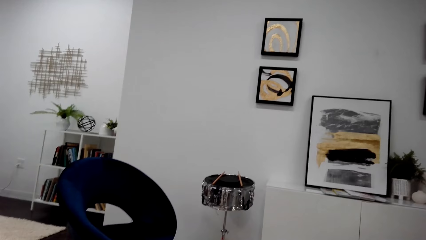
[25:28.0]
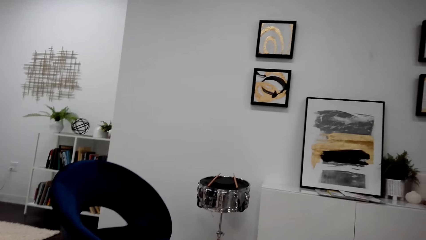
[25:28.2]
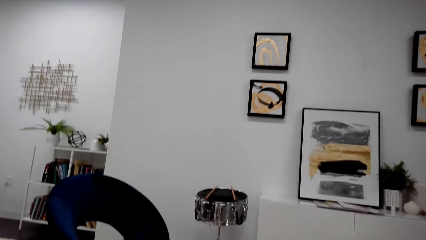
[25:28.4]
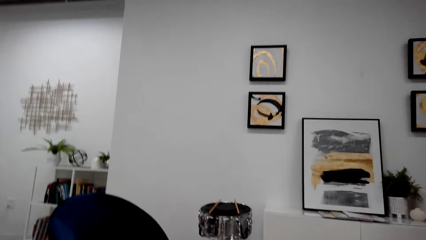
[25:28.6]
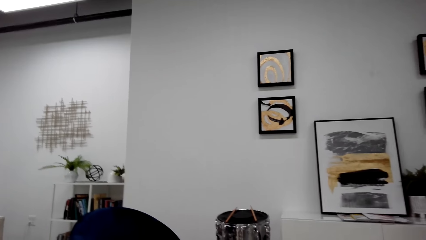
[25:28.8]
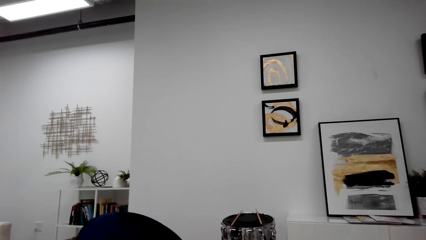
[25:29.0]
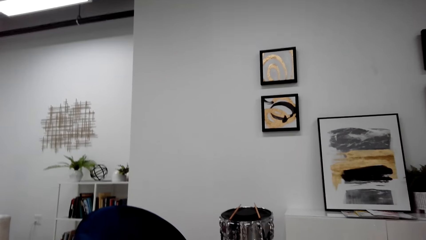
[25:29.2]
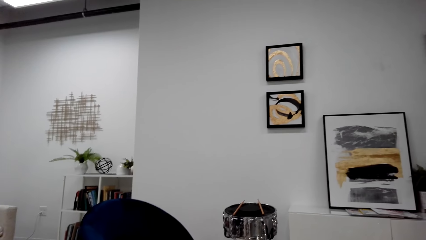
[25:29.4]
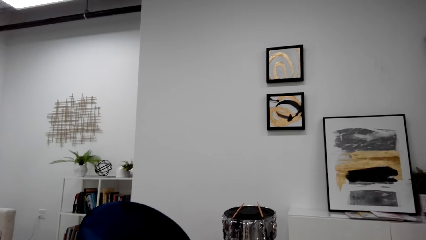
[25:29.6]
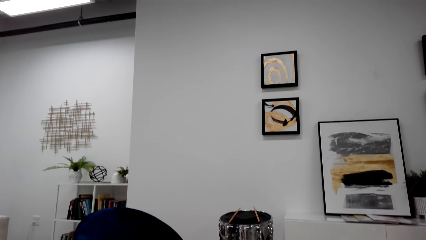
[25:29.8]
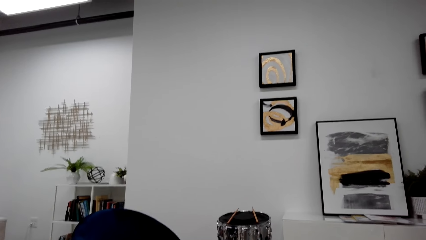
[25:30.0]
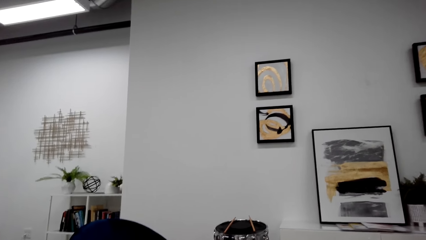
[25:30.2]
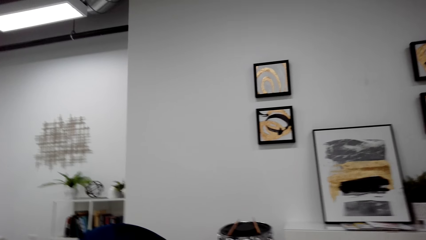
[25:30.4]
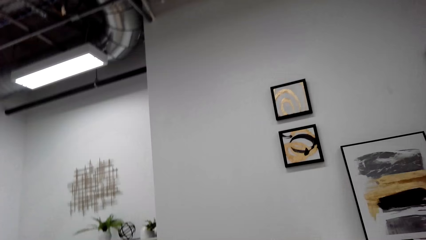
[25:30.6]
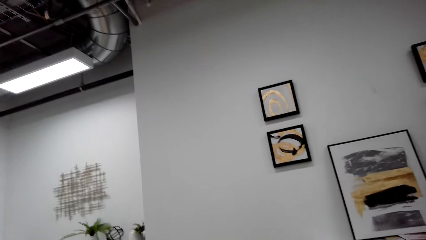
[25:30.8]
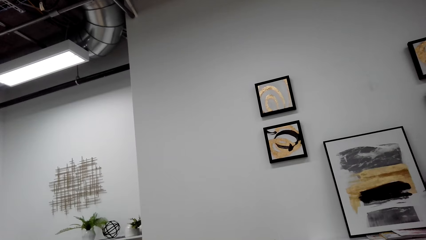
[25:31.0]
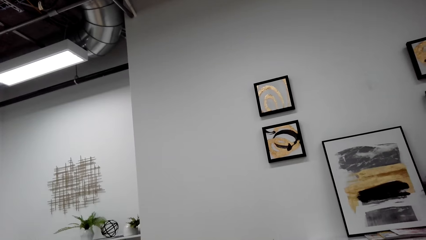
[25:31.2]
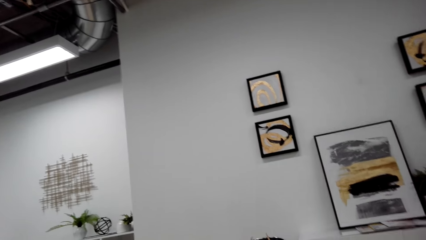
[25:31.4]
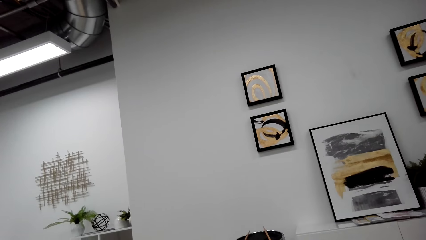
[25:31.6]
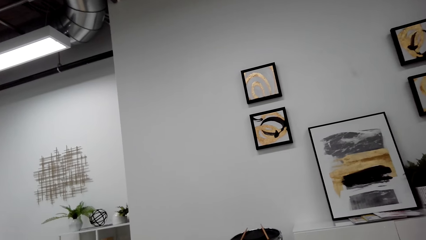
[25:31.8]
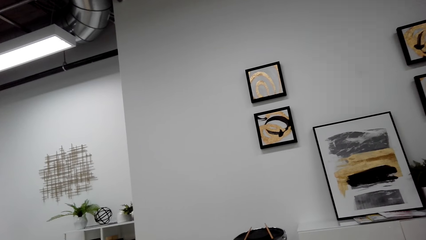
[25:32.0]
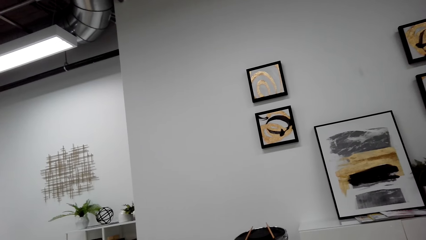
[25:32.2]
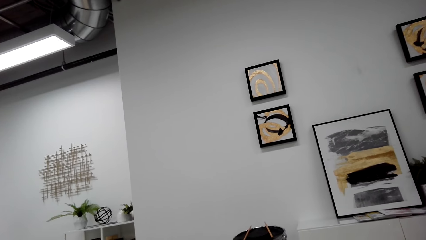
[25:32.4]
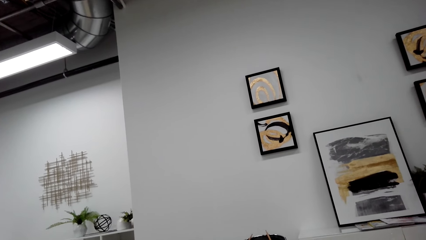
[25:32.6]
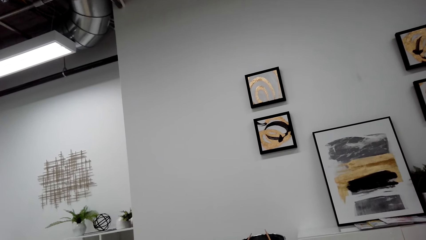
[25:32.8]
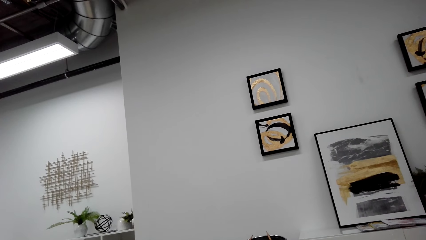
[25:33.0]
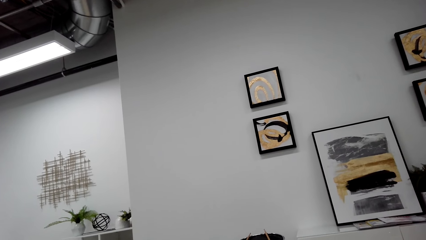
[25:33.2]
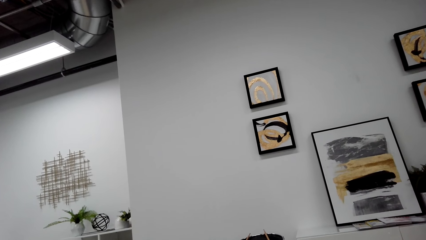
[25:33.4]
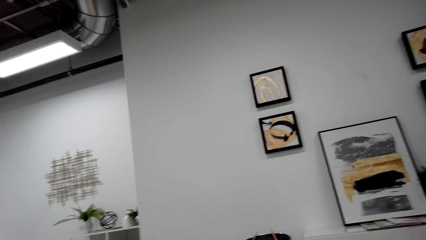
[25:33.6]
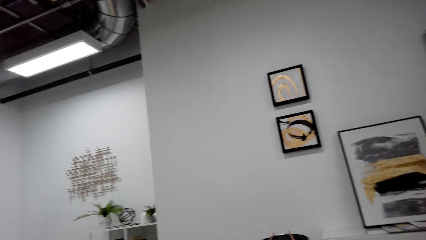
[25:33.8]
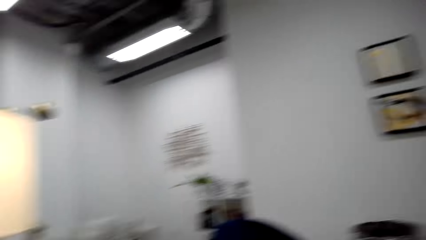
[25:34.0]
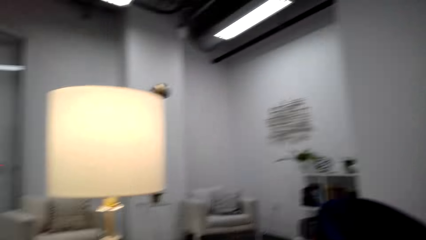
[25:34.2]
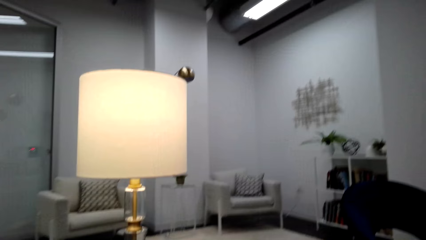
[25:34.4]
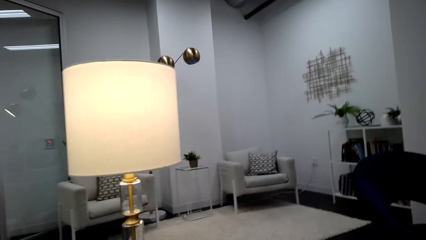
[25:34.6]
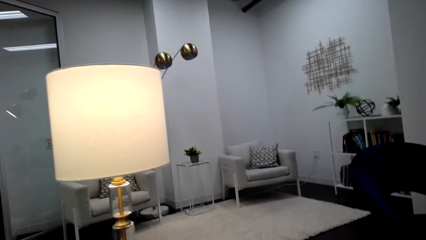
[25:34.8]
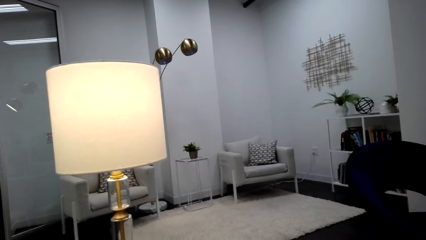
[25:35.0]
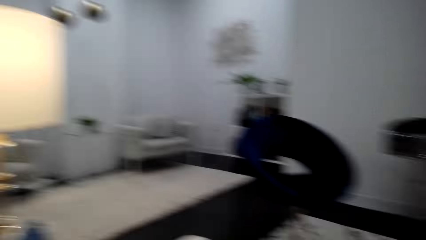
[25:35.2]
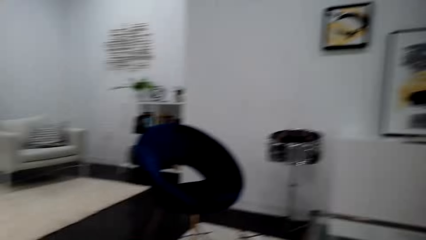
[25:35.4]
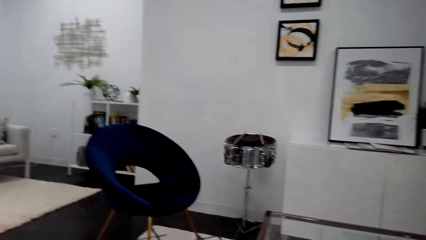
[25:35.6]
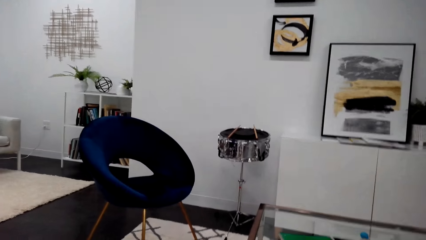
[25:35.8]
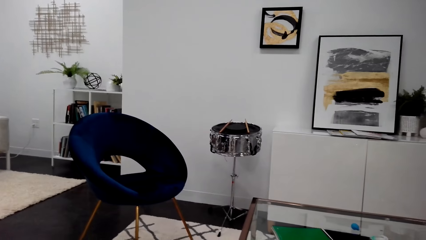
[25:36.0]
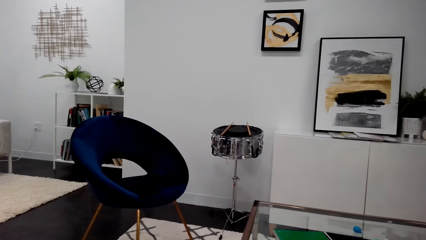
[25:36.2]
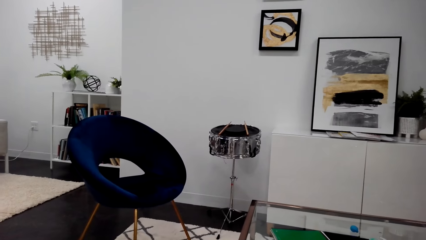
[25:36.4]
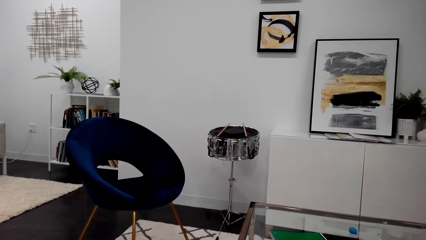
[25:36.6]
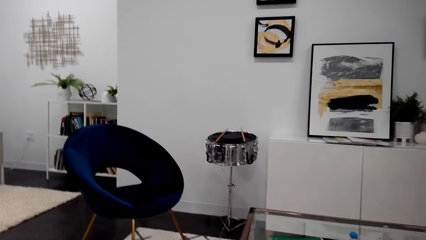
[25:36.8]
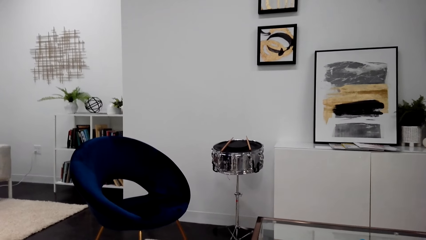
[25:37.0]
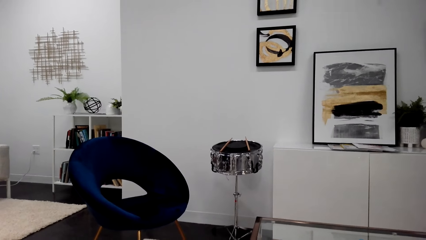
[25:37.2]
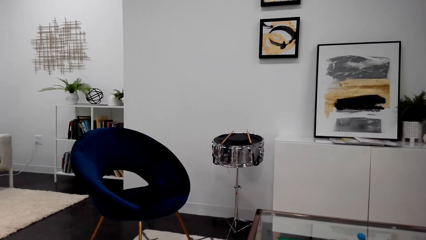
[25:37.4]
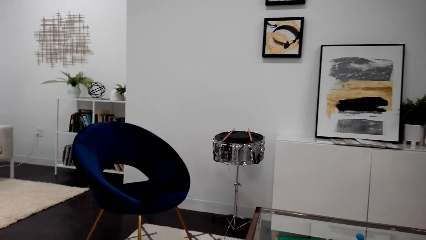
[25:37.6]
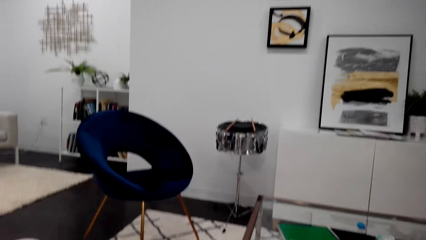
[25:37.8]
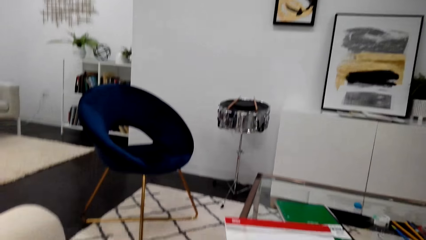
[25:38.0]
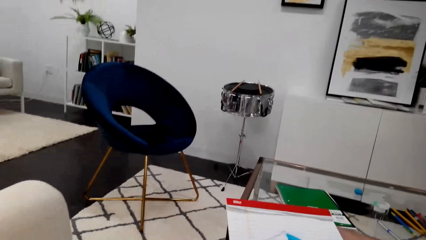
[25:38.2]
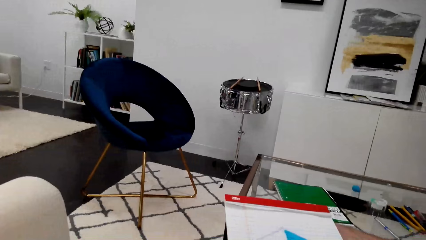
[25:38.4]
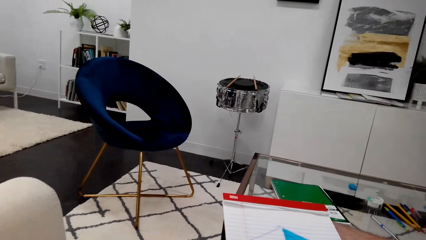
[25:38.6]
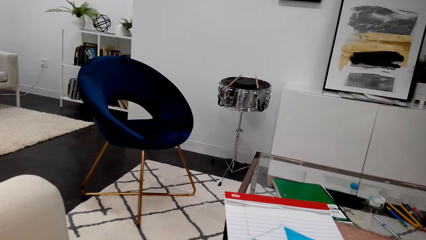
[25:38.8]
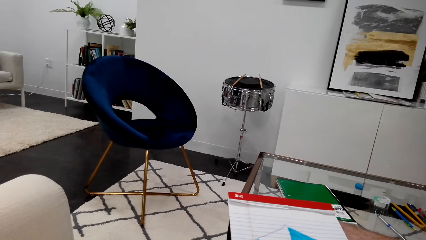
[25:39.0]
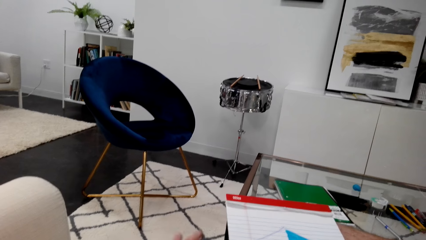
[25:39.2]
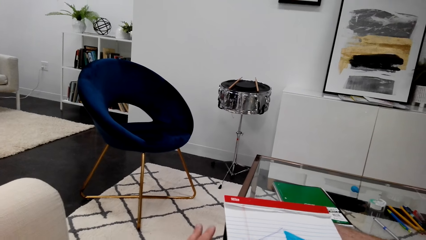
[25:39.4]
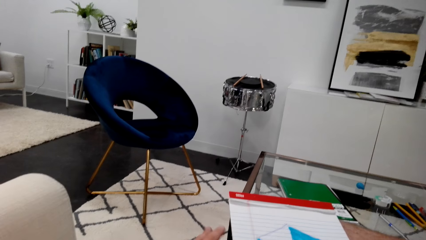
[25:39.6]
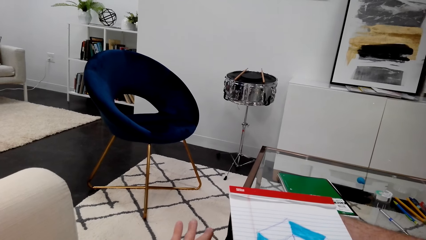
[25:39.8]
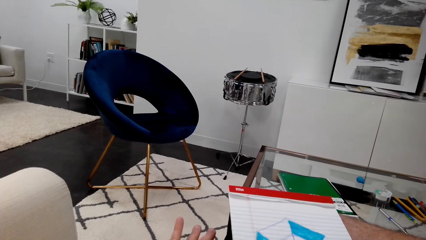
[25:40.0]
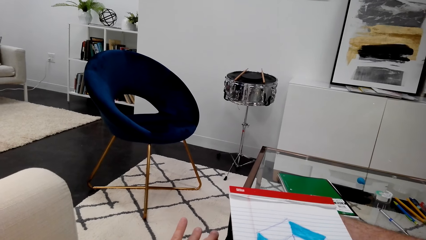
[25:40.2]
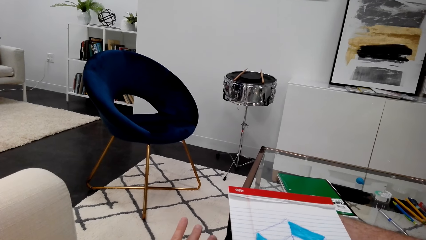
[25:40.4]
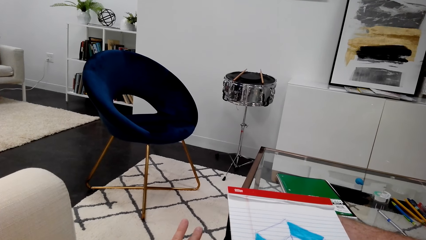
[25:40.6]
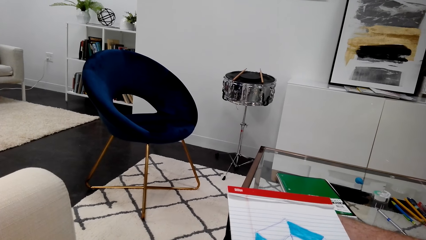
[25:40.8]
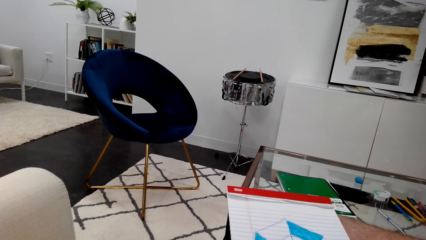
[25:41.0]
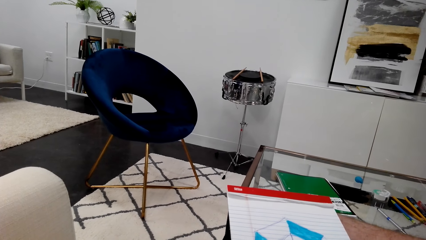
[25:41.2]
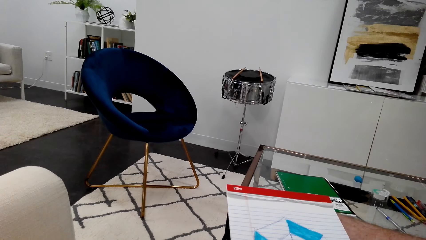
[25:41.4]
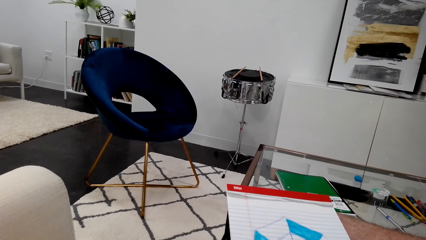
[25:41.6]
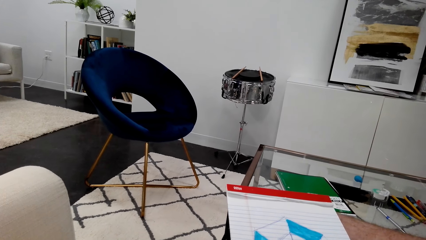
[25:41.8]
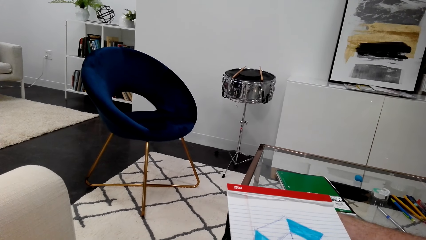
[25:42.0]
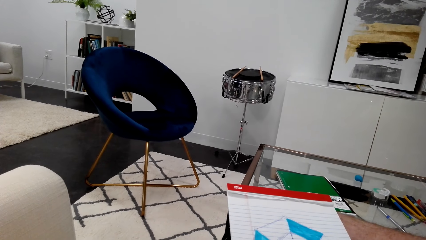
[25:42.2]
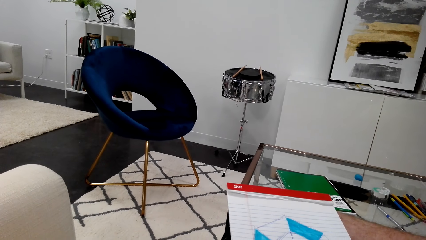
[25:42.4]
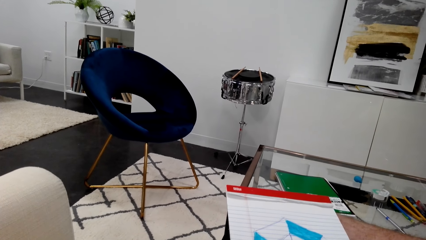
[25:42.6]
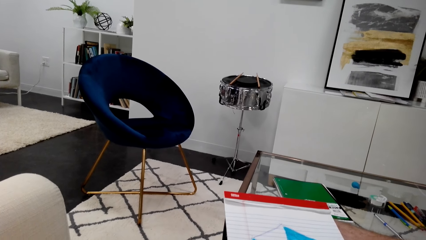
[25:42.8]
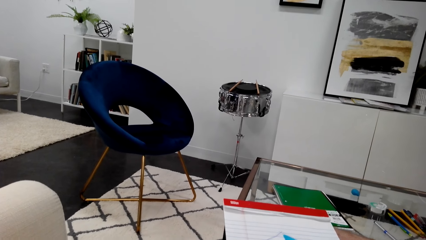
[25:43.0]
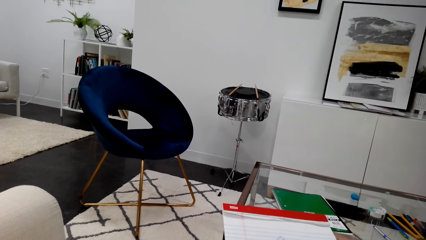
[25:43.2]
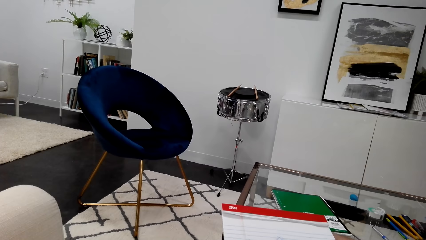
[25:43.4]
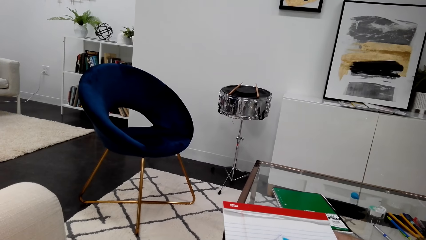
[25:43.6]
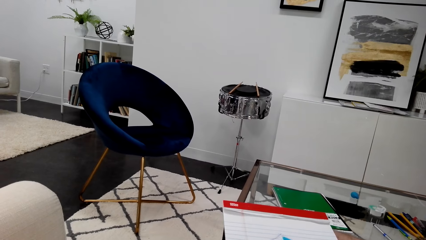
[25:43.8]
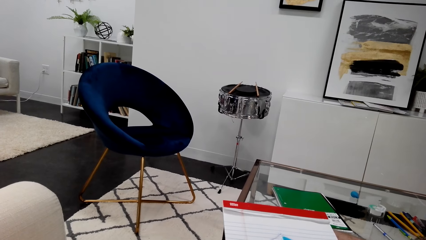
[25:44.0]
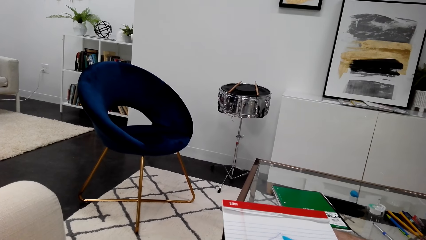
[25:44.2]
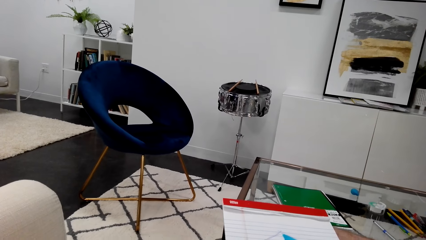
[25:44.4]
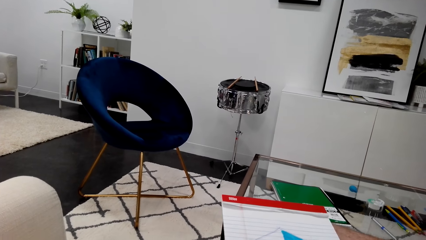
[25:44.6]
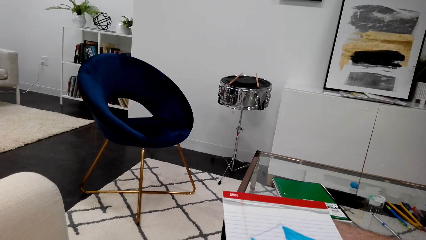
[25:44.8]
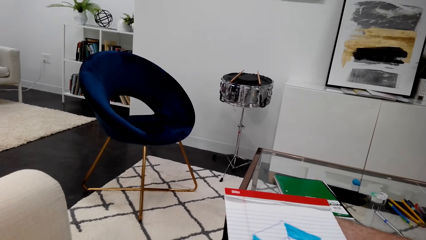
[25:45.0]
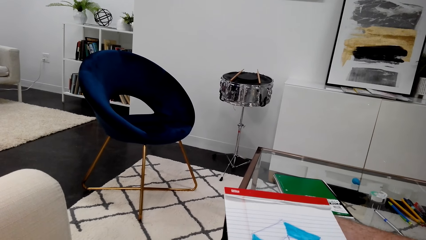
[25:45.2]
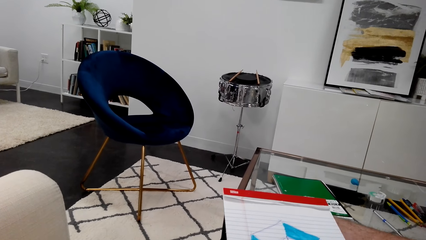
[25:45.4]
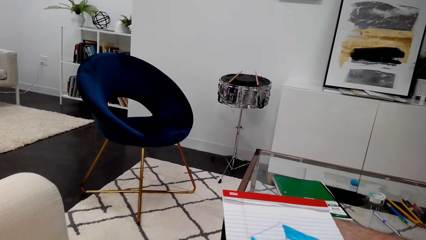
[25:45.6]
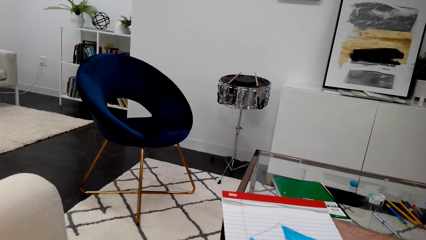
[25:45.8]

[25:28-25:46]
The camera wearer wiggles his fingers.
